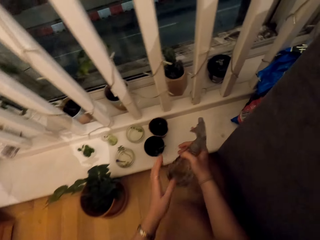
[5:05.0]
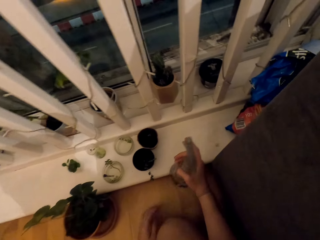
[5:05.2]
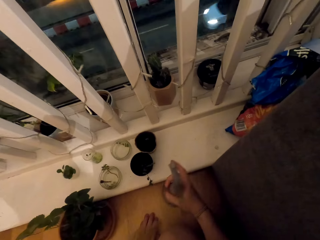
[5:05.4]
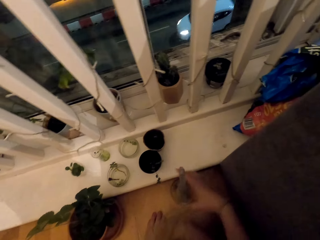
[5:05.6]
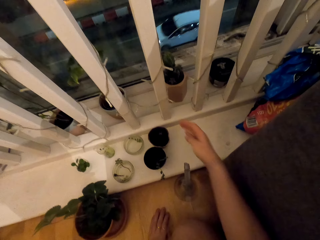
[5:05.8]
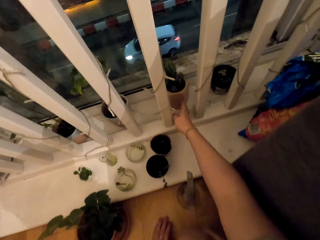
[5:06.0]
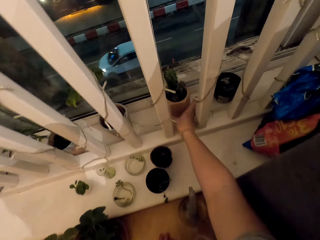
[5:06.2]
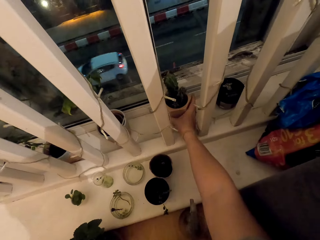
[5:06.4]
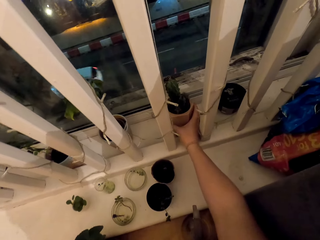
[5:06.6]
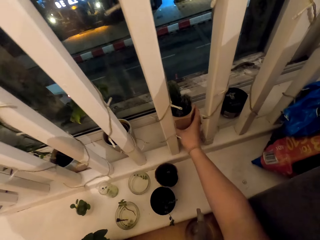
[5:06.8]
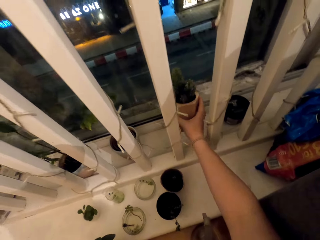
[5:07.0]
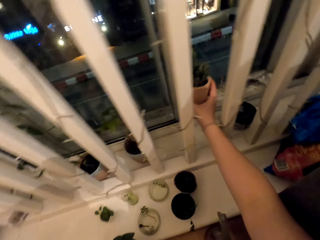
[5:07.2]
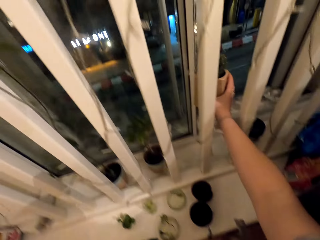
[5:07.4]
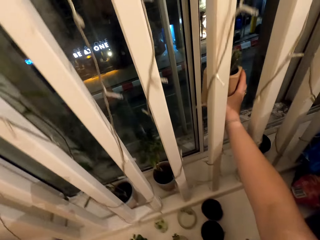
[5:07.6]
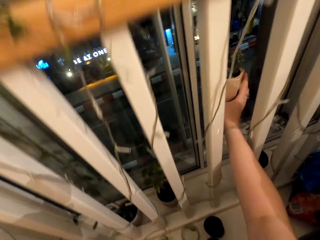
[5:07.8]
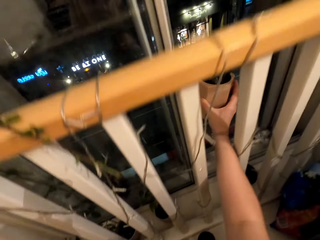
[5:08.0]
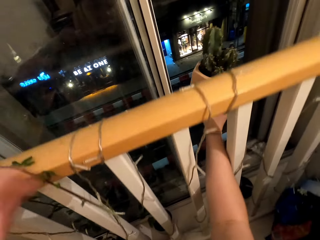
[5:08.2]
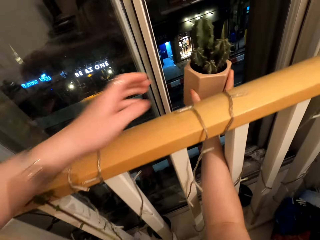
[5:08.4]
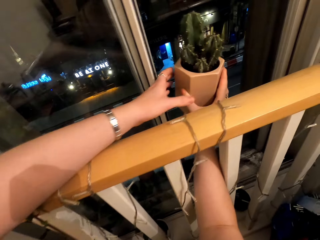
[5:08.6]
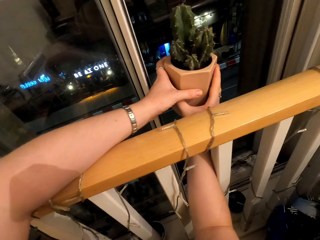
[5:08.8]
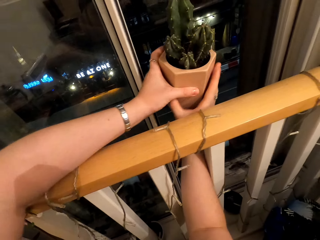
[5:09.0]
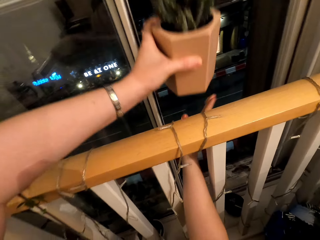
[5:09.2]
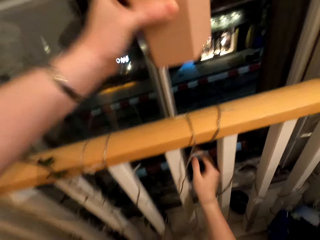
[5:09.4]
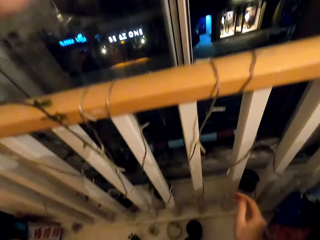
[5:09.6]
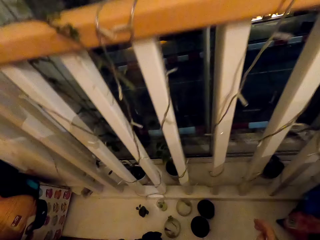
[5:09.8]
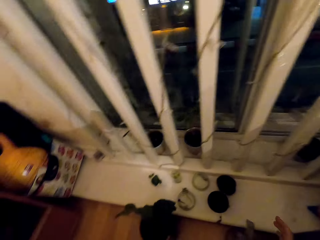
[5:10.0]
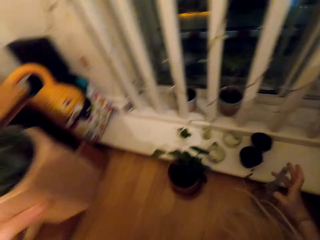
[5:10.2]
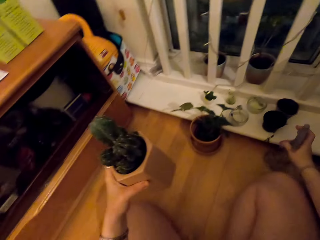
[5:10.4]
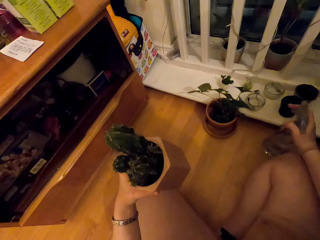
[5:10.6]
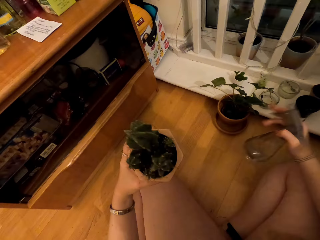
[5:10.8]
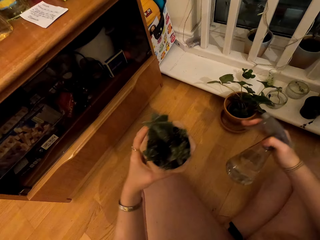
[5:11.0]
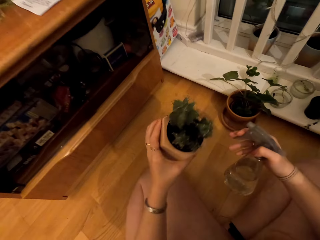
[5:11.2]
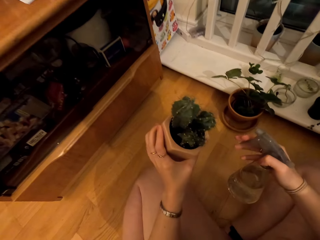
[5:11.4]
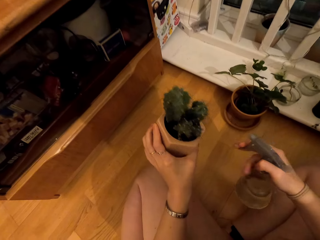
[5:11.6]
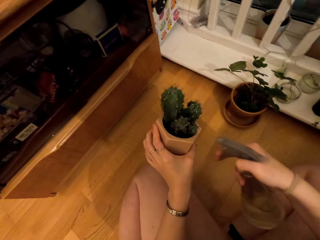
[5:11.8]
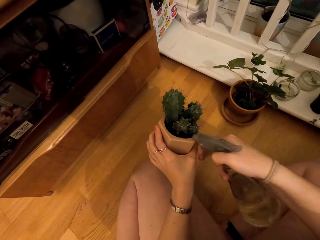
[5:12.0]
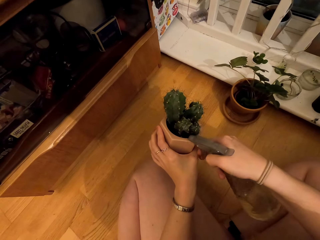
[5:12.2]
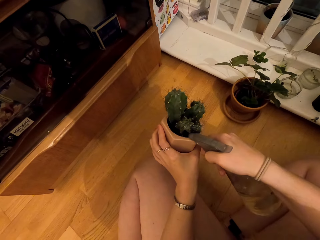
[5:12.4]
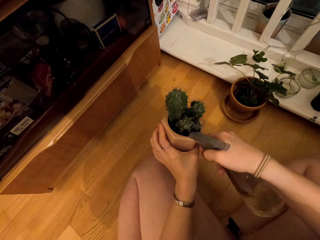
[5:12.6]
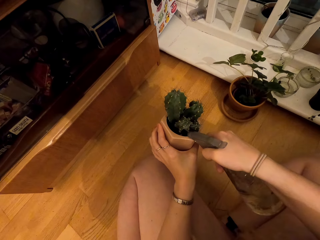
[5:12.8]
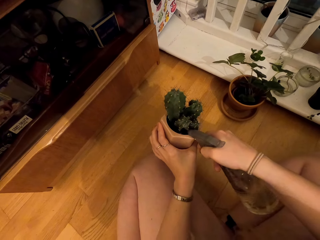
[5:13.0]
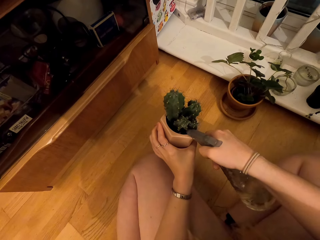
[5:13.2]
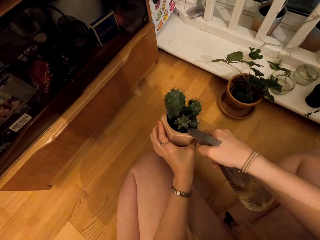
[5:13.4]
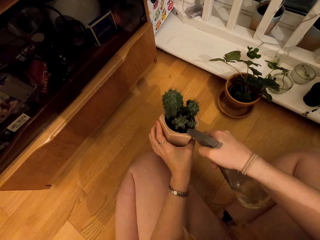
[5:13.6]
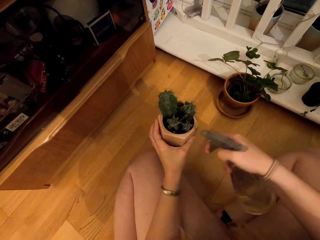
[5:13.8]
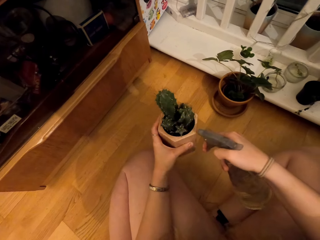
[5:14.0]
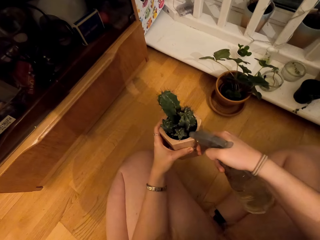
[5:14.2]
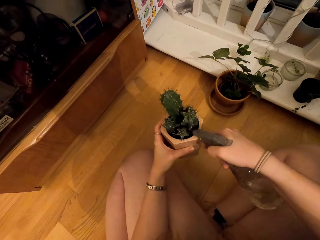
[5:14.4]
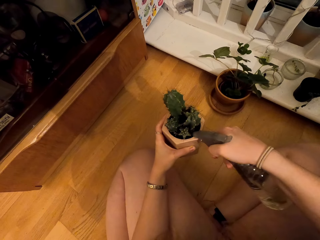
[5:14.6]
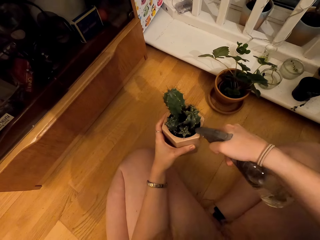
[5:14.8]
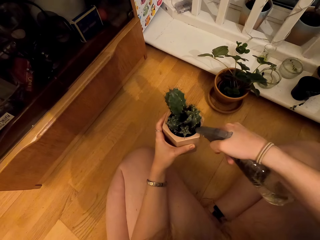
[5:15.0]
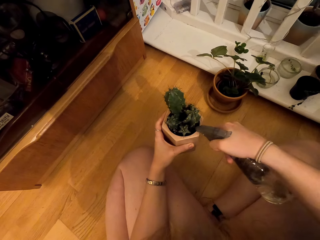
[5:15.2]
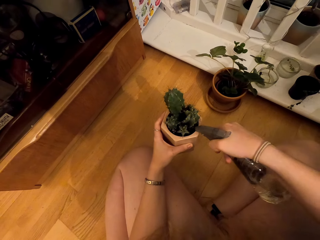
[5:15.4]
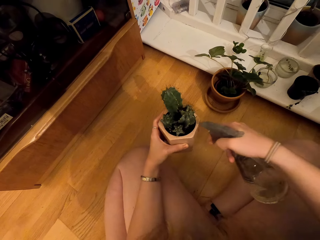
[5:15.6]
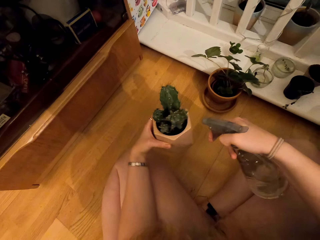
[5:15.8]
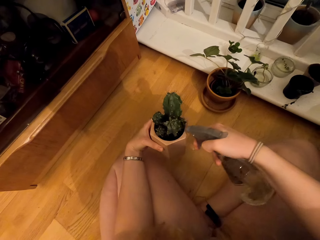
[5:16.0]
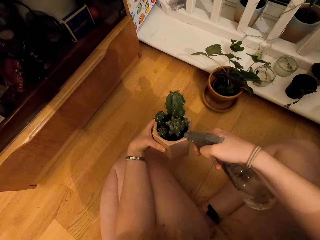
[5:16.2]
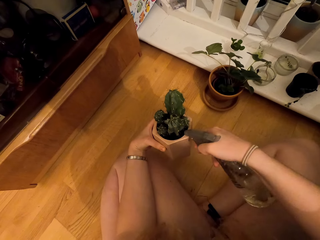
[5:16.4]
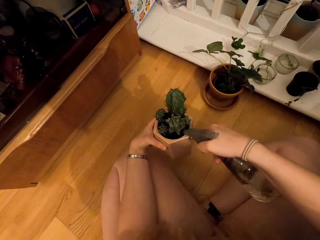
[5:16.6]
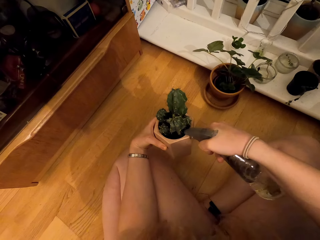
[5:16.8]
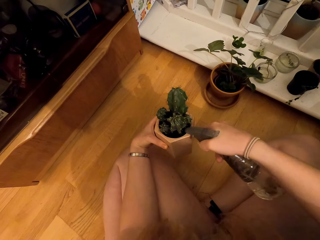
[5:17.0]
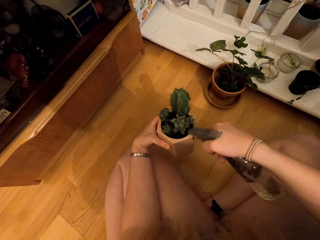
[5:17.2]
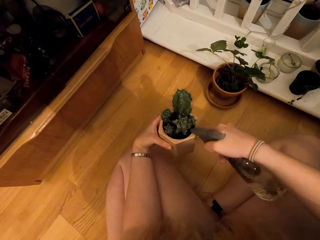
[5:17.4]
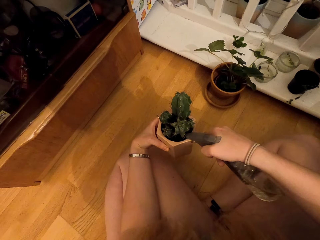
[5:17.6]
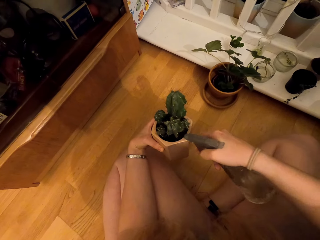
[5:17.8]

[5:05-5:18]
The camera wearer takes a vessel from the window. They put it on the floor. They water the plants with a spray bottle.

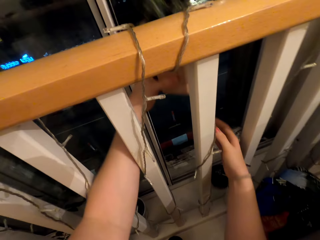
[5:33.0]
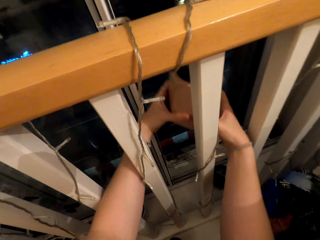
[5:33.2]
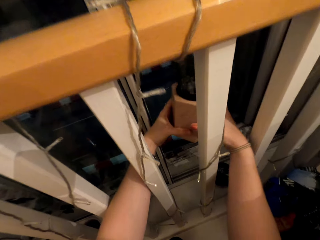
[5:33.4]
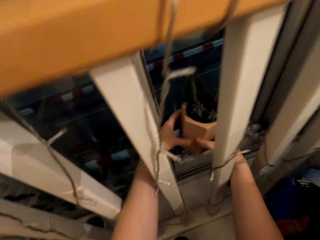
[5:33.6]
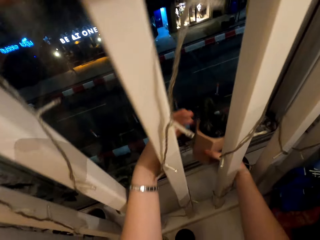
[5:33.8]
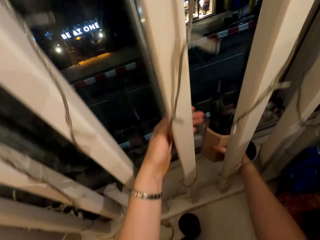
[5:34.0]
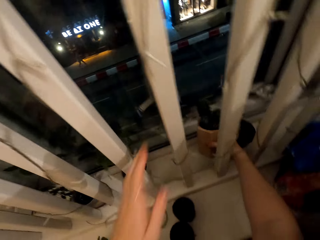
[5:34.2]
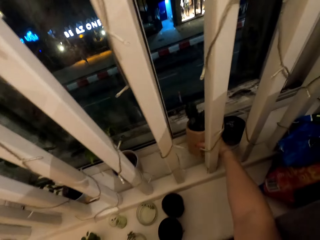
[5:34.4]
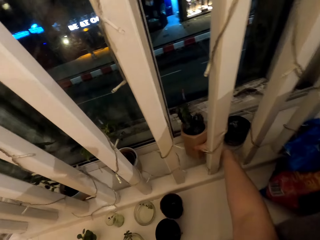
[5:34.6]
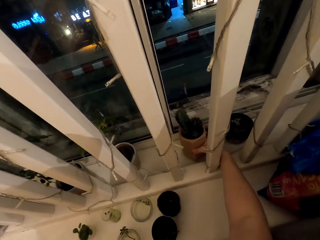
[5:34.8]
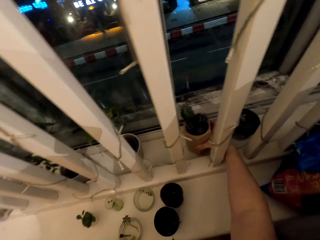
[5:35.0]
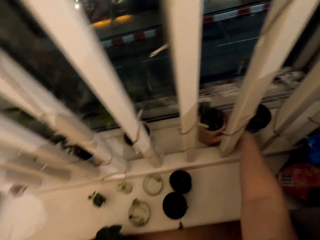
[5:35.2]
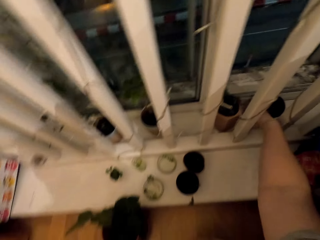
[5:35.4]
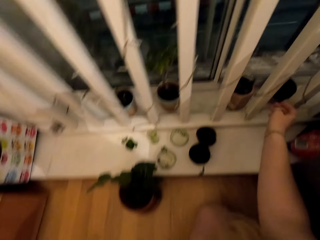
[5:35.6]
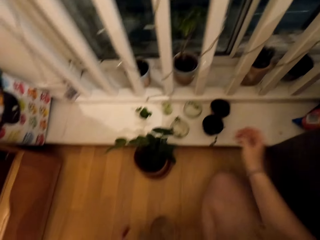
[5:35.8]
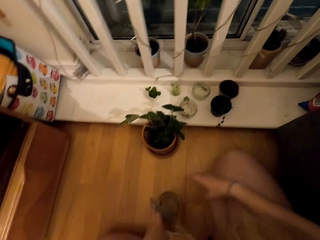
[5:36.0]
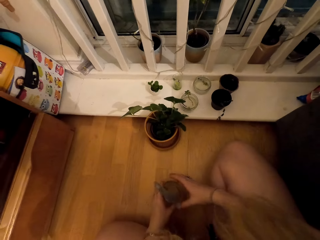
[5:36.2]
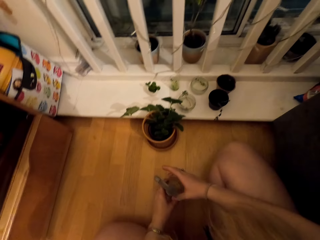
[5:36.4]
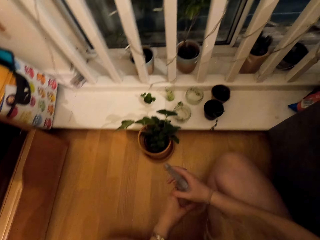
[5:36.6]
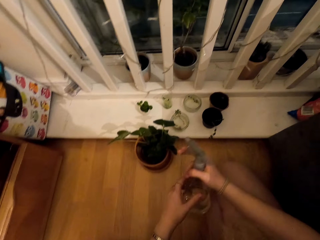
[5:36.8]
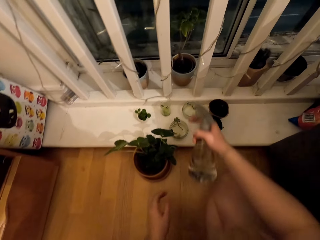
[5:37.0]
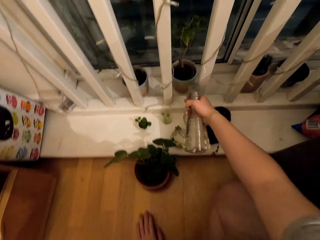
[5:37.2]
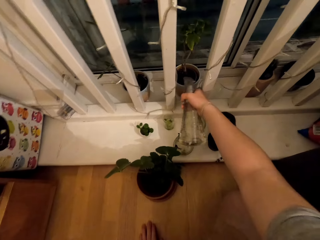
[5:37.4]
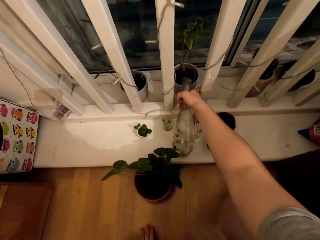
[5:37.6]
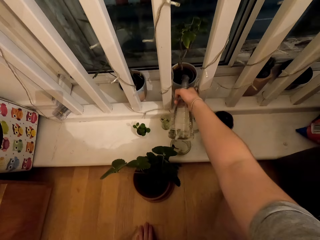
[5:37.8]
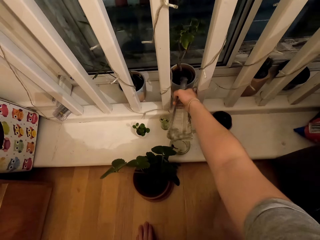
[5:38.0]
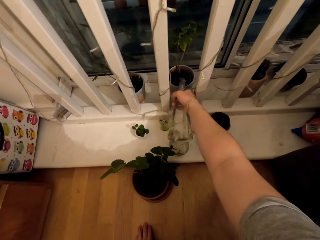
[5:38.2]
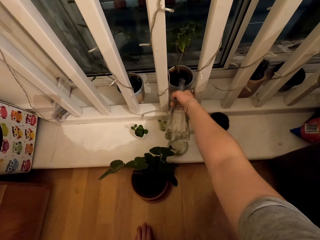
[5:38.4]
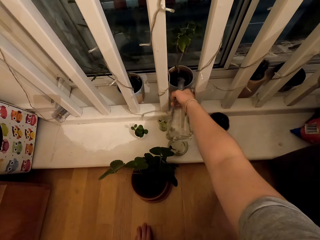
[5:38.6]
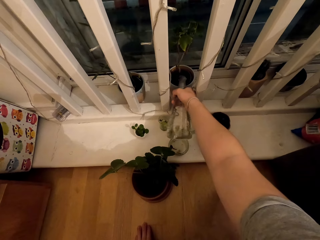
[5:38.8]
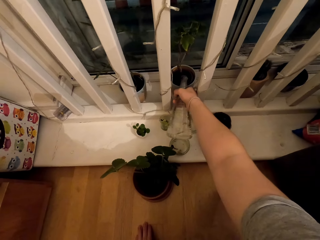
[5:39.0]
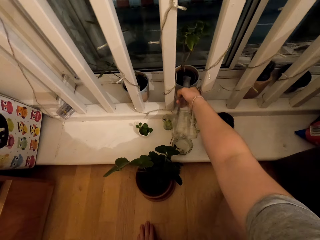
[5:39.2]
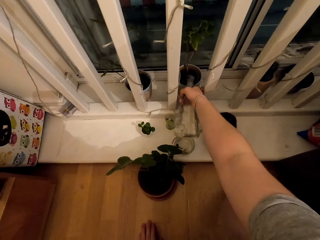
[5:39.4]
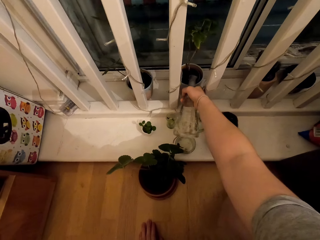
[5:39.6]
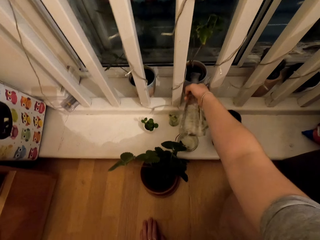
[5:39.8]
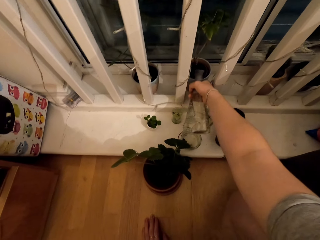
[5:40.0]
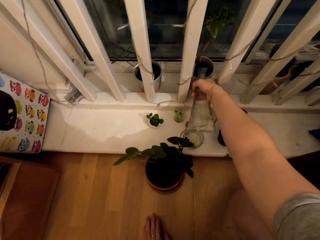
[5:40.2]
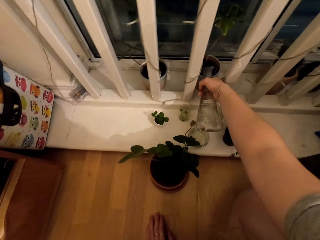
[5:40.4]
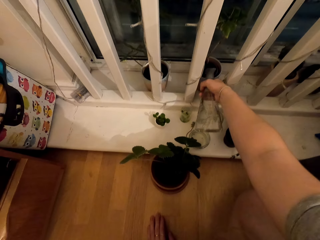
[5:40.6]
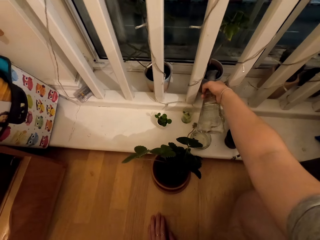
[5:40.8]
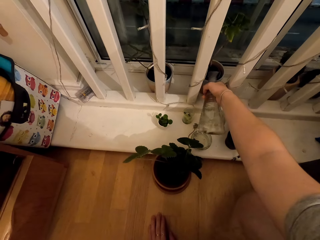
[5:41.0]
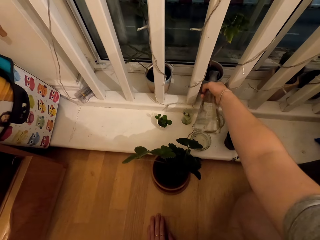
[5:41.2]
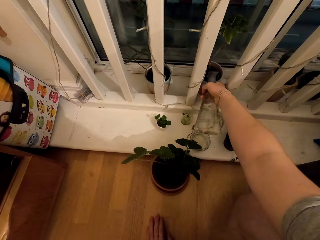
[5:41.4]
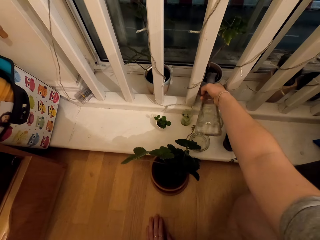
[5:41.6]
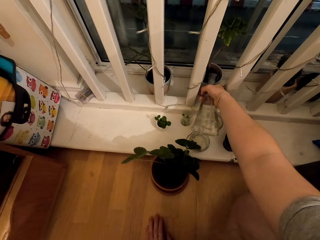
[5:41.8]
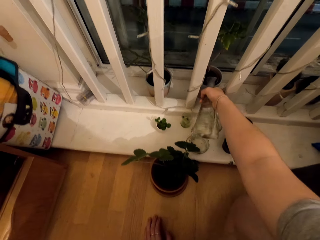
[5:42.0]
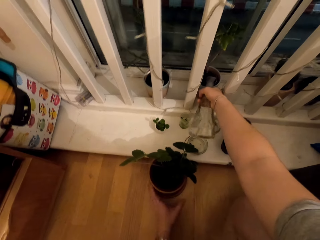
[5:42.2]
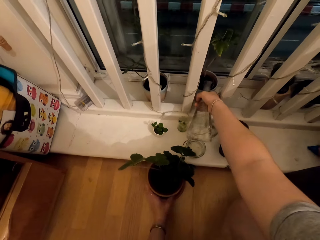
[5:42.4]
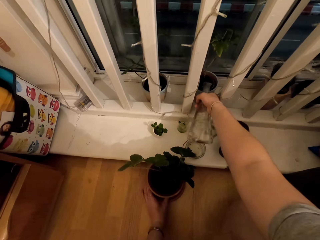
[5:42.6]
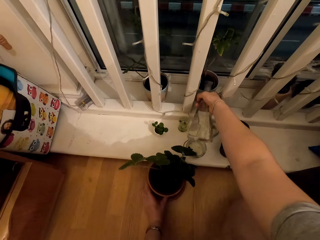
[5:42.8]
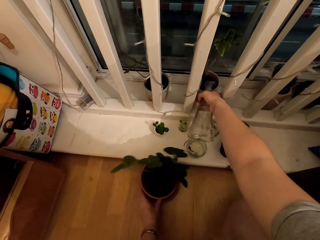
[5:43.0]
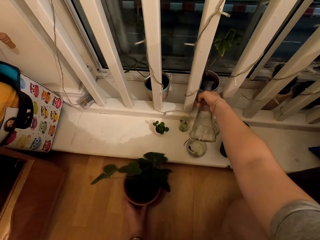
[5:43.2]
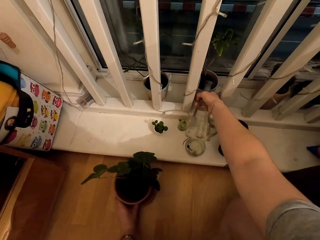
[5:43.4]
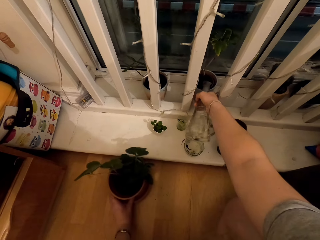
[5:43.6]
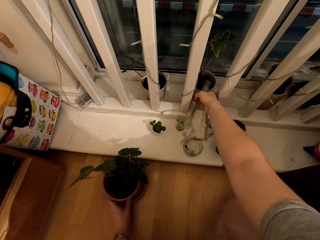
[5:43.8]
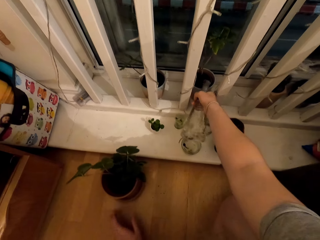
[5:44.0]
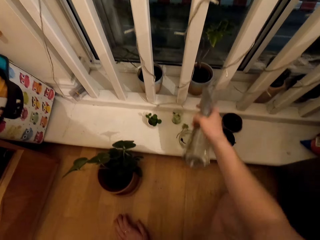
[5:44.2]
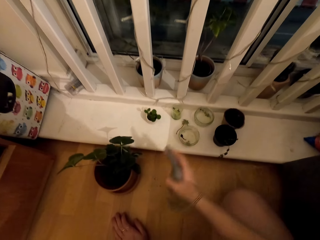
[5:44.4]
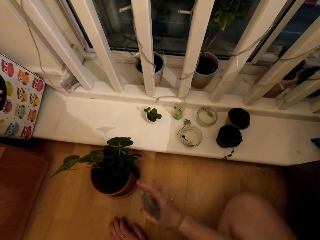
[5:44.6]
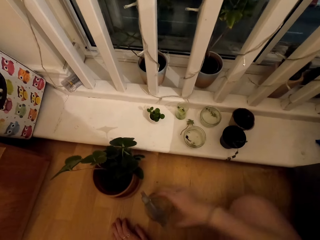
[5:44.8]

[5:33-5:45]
The camera wearer puts the plant on the window. They water the plants with a spray bottle. They adjust the plant.
